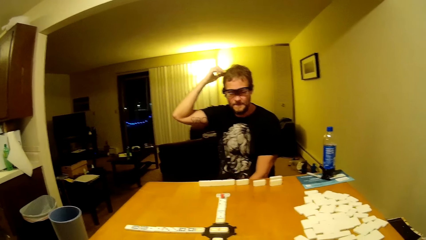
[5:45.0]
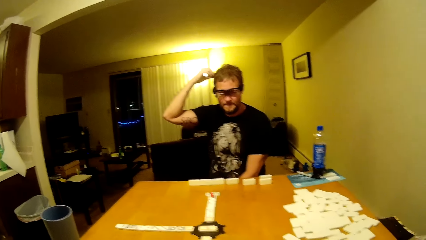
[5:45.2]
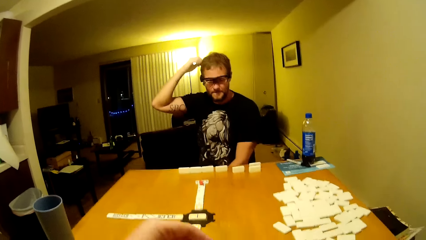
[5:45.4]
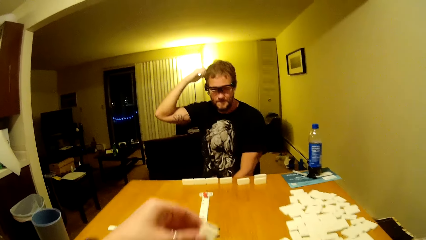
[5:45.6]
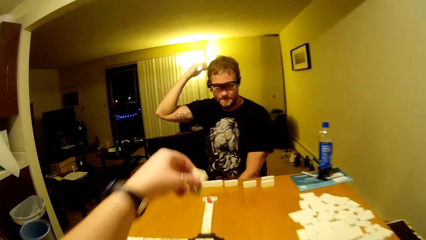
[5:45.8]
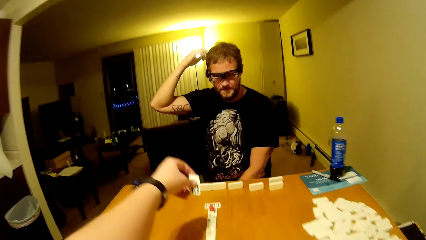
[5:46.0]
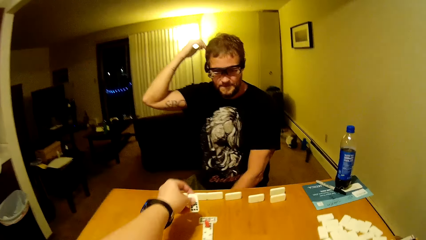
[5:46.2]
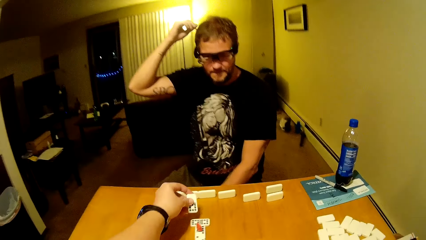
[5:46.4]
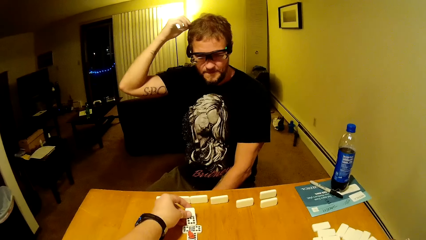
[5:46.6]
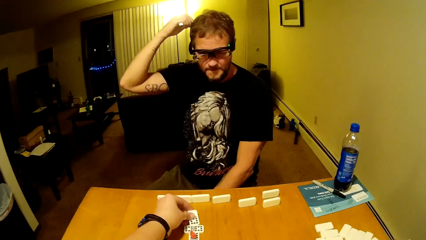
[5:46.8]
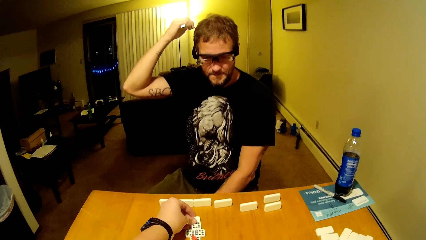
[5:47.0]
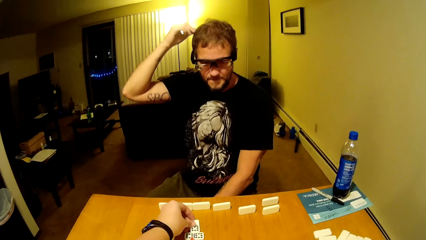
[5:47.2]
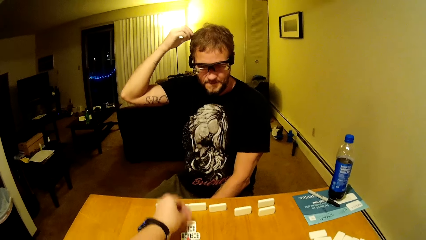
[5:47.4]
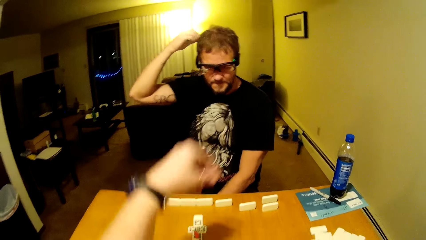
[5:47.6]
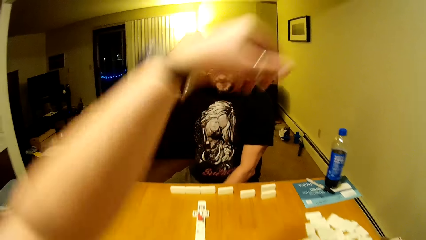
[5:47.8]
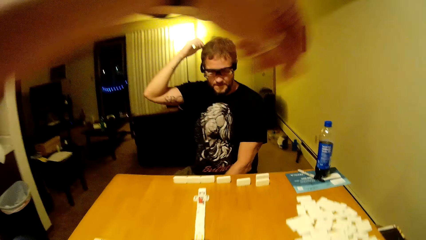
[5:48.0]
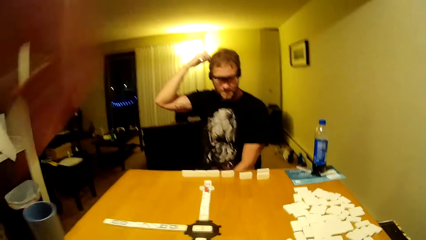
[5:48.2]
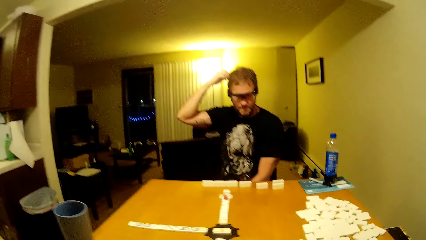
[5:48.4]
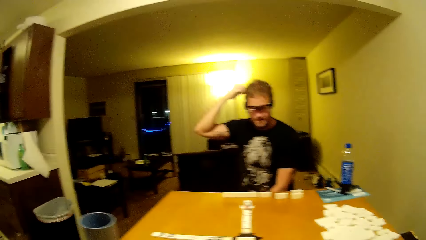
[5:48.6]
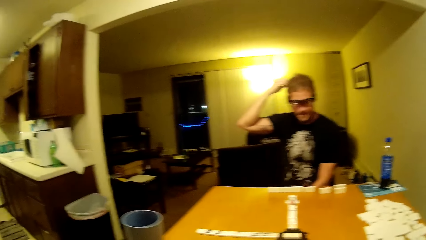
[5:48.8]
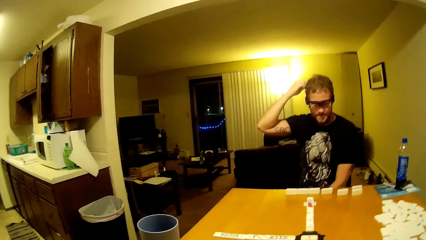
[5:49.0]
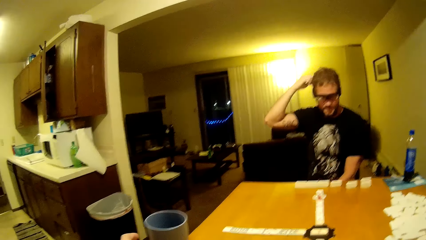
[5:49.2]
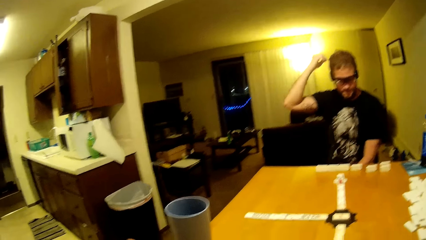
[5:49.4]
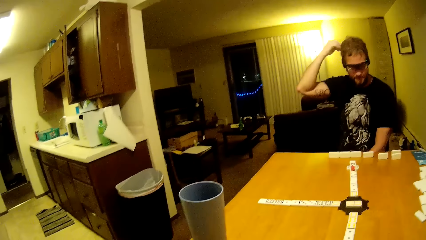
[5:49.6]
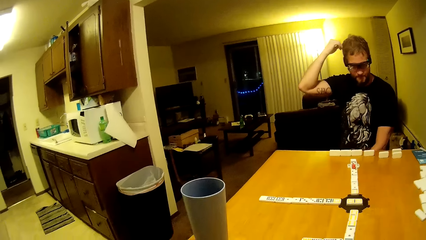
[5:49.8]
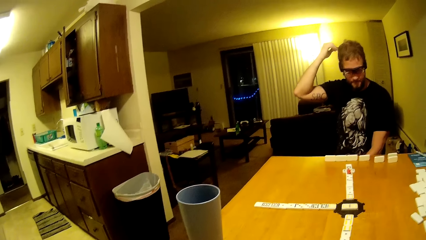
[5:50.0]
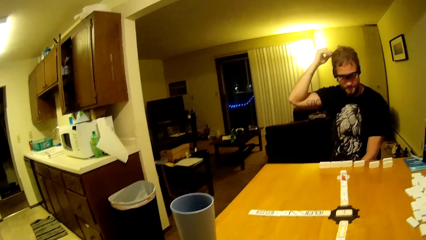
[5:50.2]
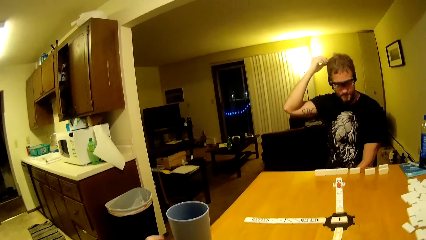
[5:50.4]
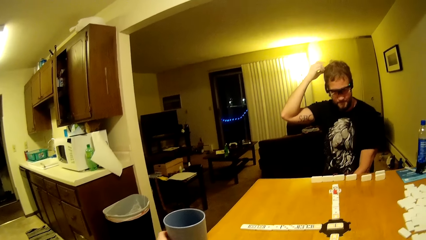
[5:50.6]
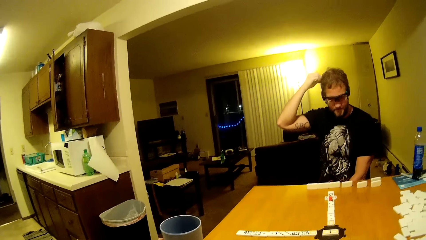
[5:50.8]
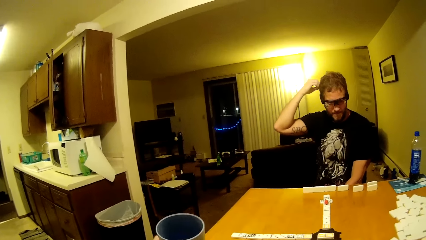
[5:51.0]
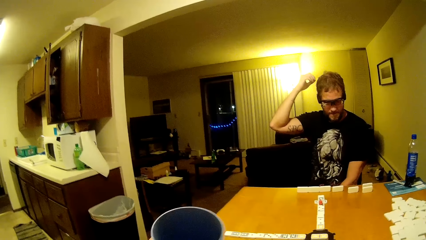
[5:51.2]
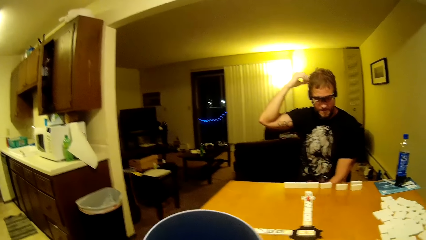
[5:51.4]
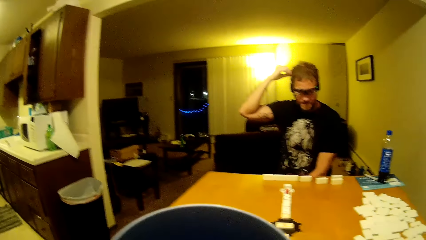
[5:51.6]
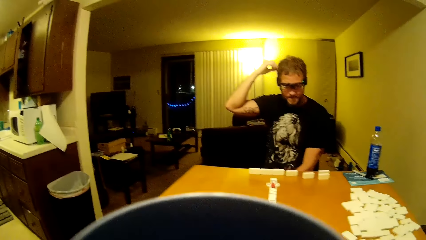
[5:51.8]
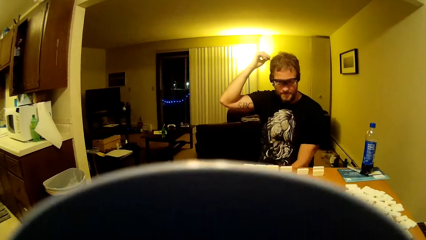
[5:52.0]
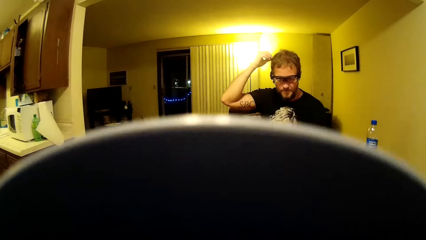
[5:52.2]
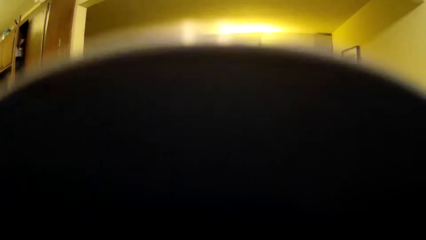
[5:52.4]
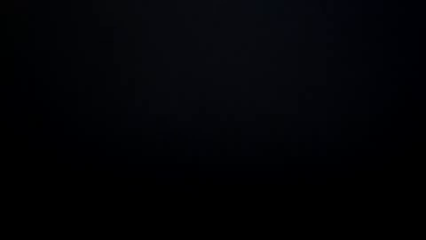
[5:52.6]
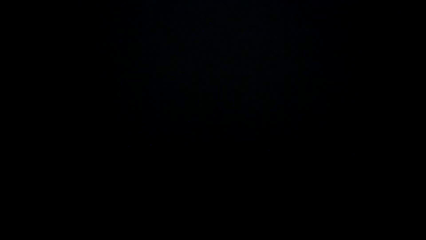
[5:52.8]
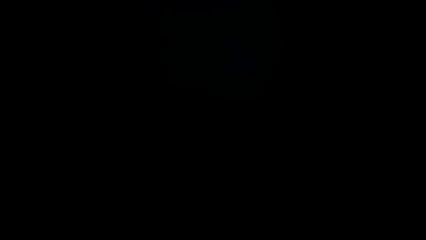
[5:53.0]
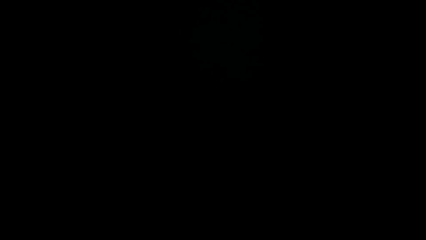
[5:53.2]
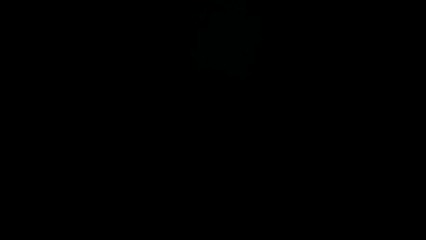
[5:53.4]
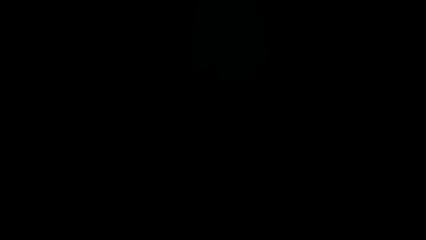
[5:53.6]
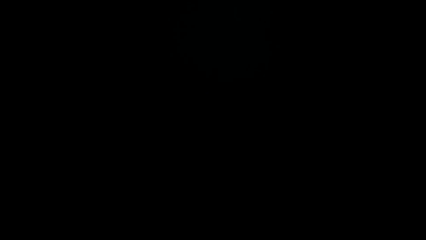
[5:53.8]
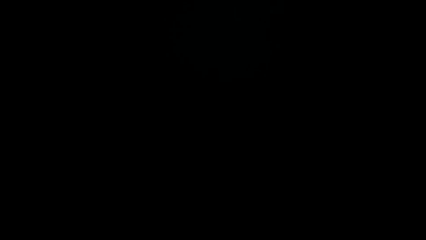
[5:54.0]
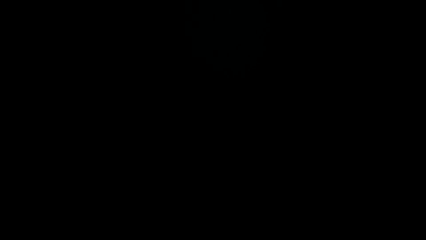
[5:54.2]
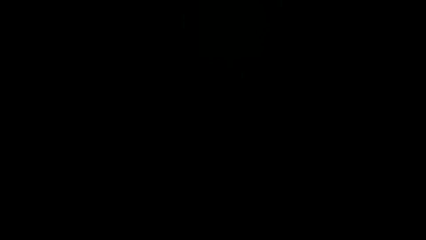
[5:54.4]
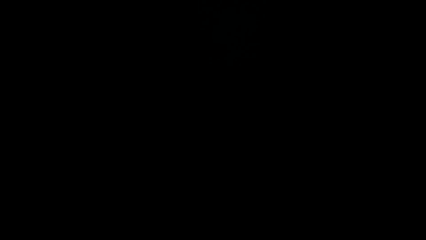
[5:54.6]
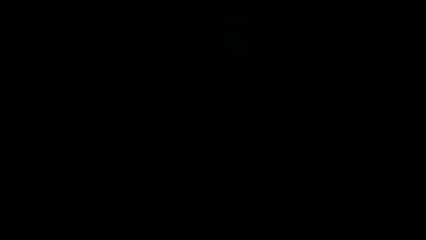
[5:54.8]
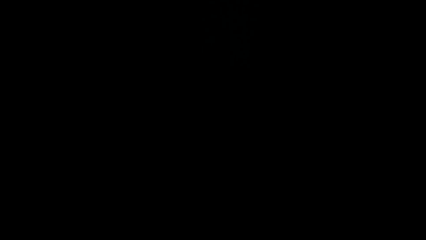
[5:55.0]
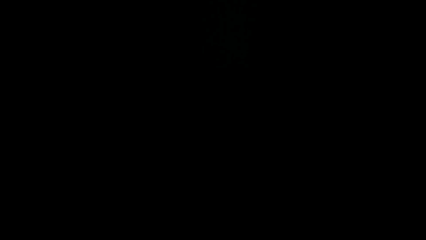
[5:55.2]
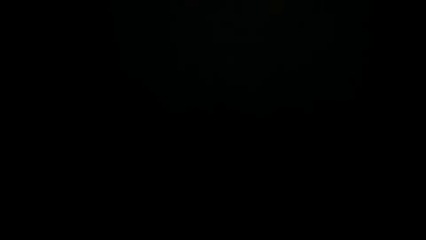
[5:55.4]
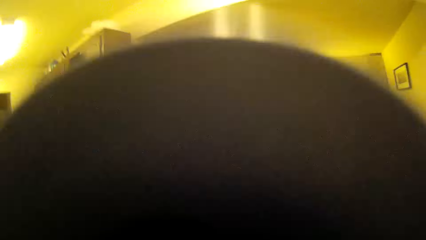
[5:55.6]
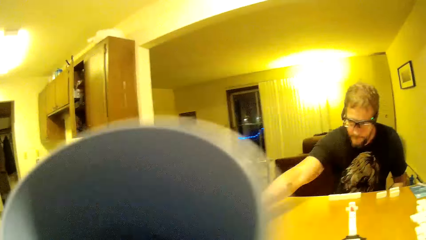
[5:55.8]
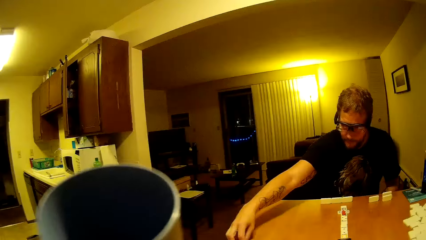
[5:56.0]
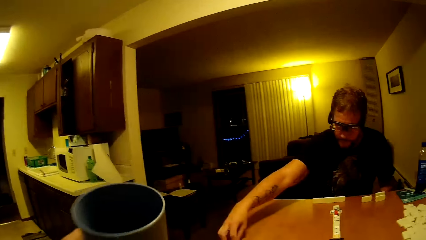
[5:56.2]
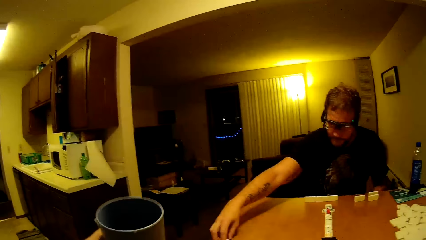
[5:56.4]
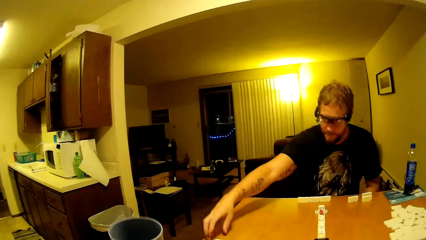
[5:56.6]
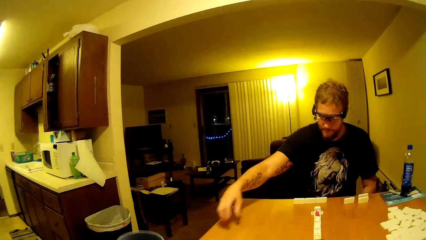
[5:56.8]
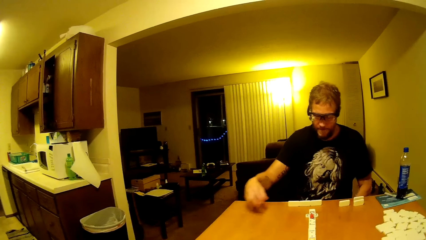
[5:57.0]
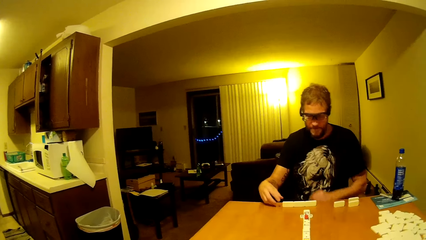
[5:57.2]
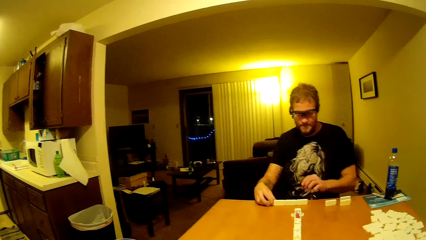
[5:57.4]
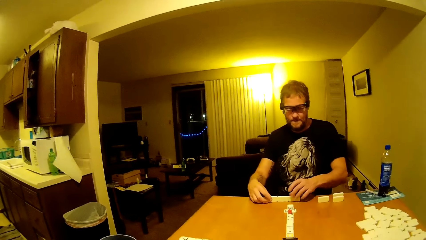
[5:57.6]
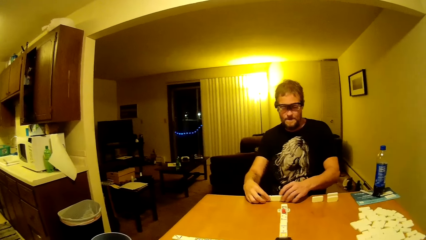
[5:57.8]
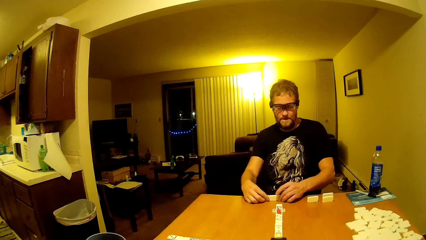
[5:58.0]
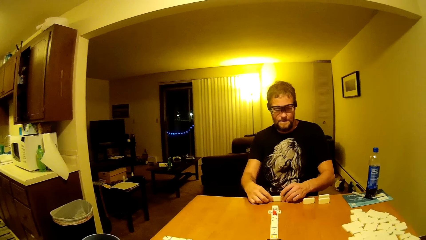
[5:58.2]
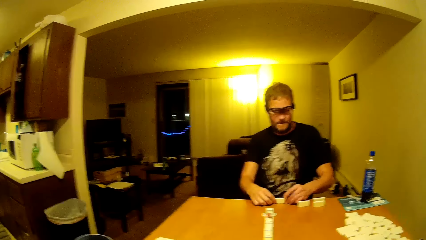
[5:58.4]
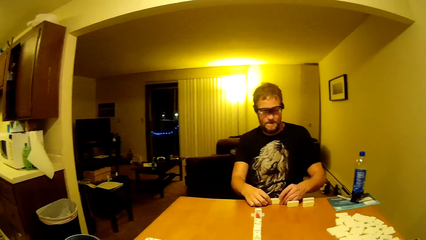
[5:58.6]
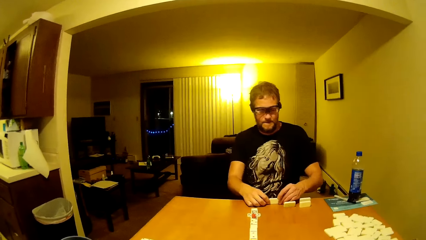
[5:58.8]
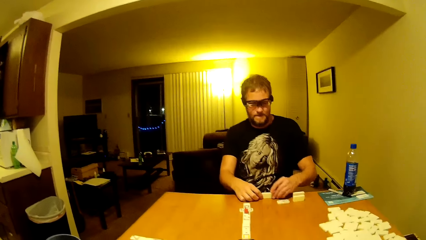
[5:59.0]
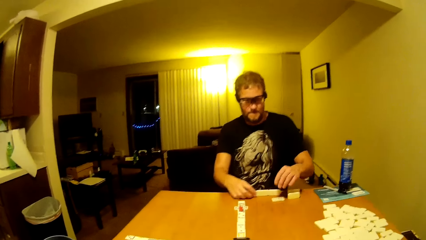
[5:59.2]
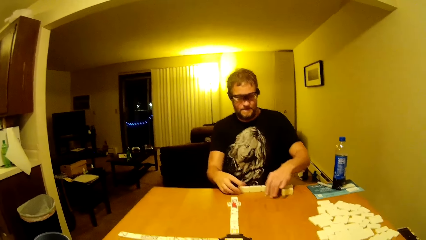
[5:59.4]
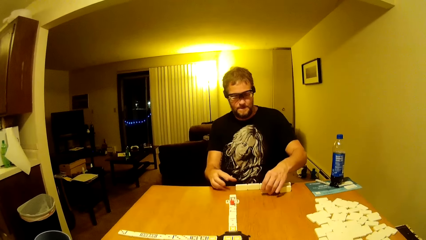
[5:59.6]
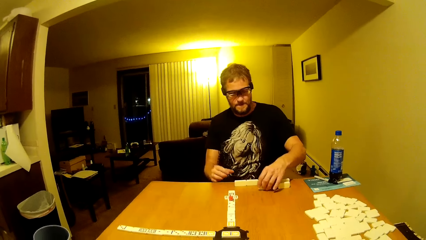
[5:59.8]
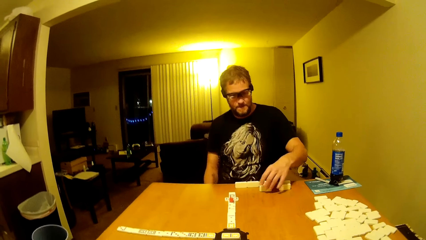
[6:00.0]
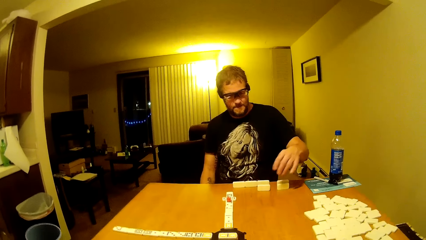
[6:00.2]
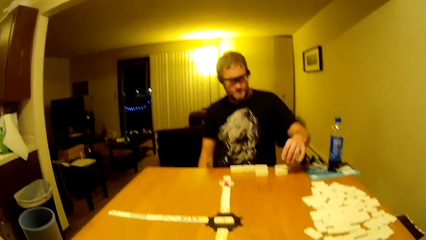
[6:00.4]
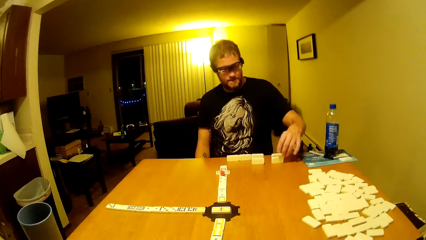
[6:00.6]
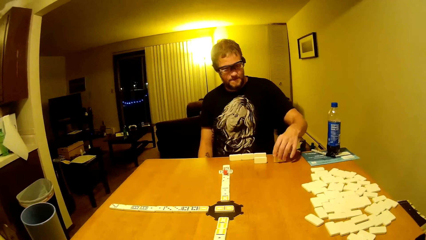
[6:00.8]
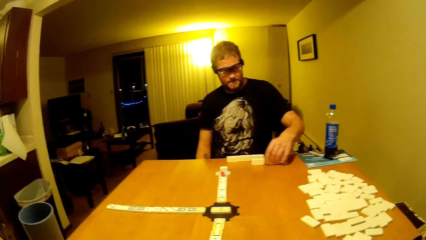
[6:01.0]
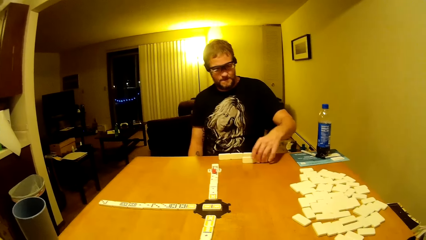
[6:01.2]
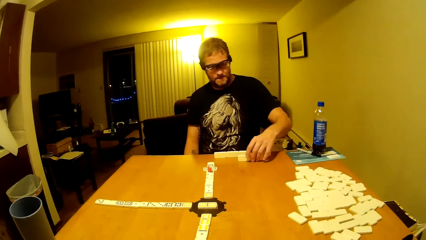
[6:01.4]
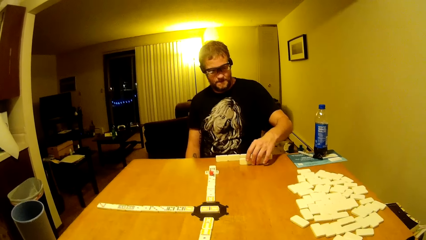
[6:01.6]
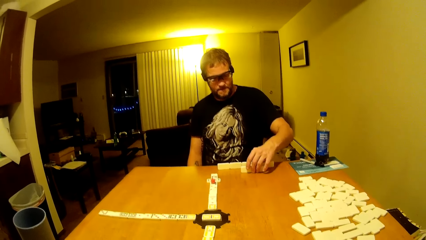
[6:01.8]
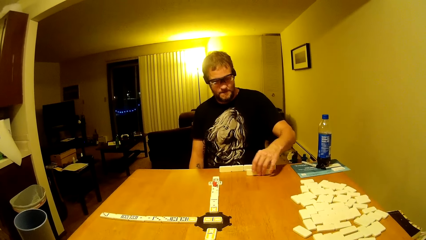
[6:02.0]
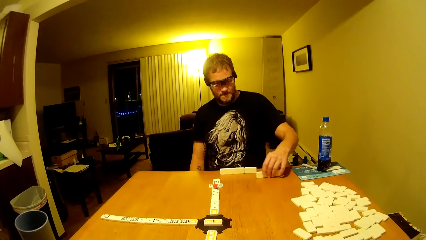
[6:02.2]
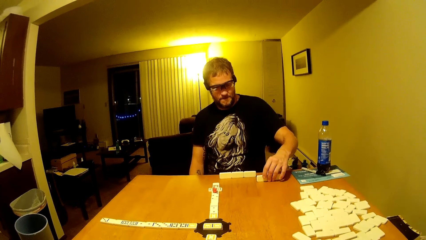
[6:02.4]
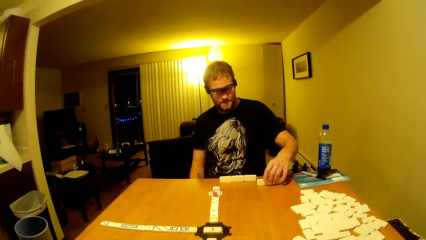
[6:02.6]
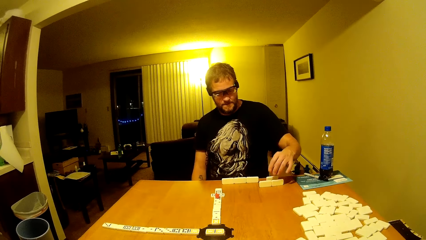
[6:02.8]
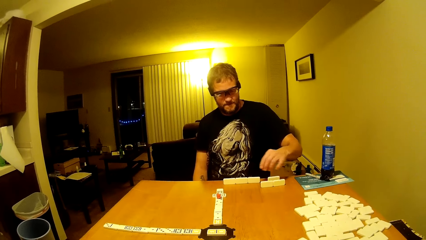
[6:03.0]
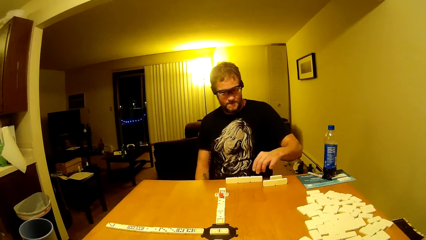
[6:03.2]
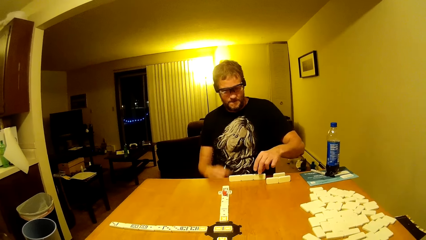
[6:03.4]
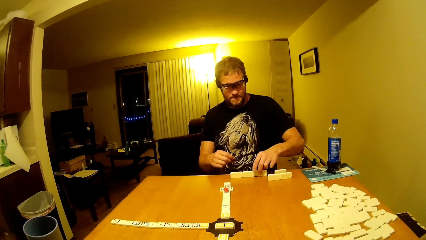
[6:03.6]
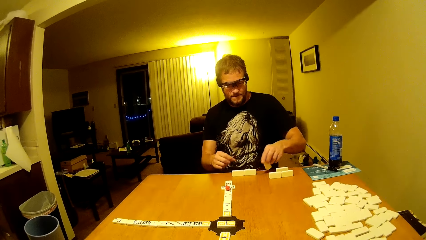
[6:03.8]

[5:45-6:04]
The camera wearer plays the dominoes. They place a bar on a man on his side. They lift a hand up. They sip from their cup. They lift the cup up. A man plays the dominoes. The camera wearer puts the cup down. The man arranges the dominoes.
